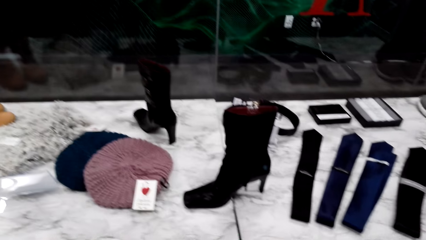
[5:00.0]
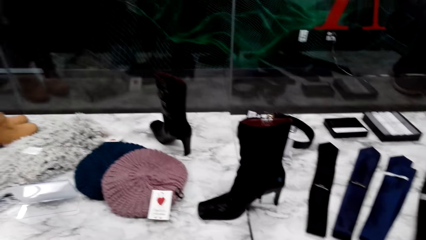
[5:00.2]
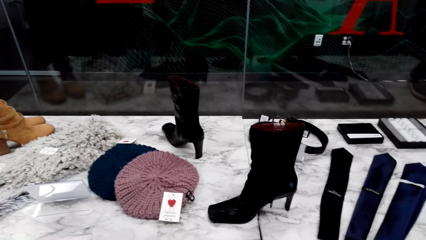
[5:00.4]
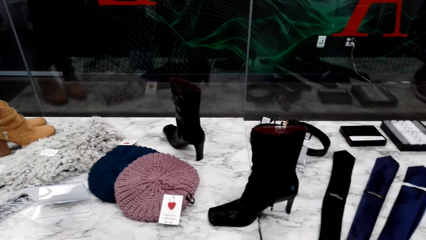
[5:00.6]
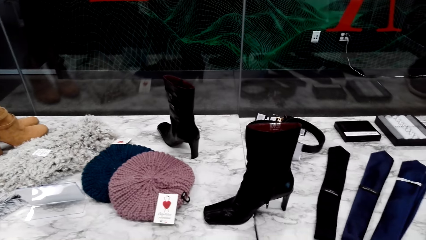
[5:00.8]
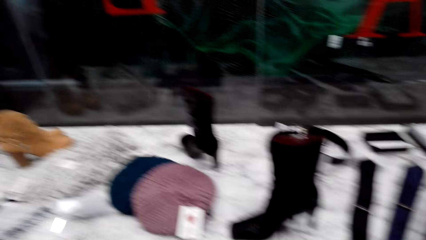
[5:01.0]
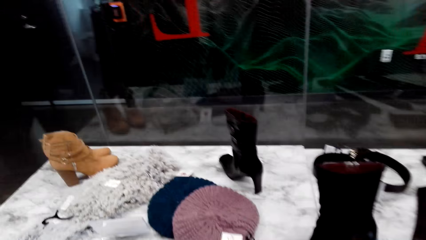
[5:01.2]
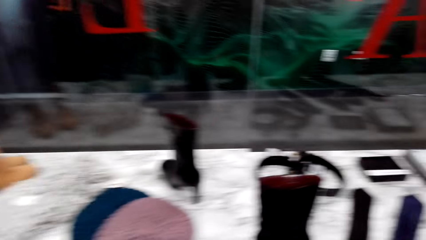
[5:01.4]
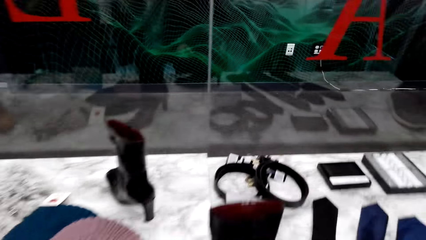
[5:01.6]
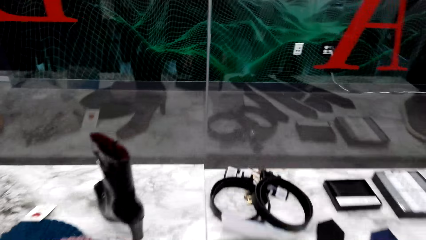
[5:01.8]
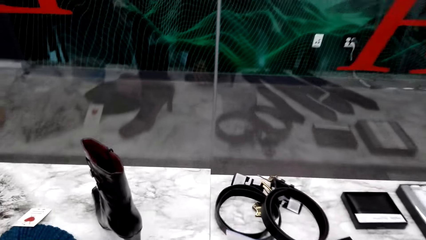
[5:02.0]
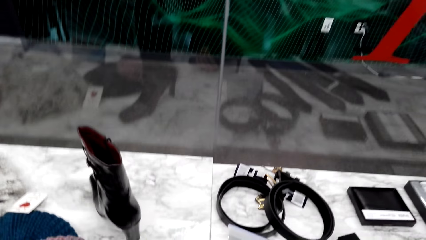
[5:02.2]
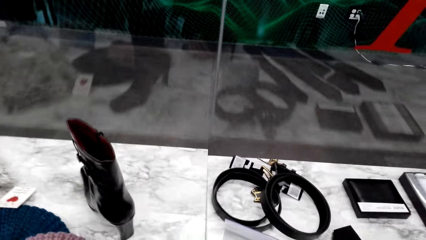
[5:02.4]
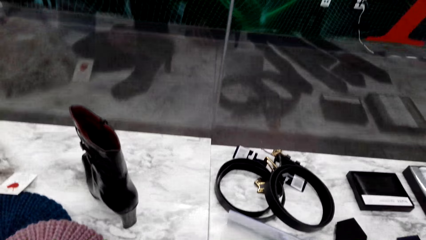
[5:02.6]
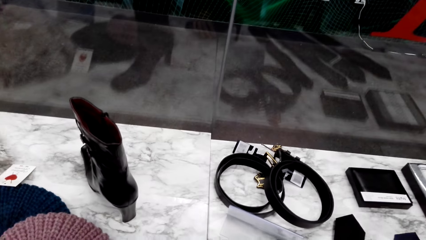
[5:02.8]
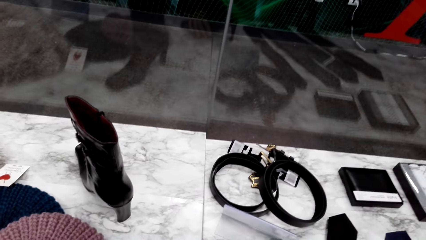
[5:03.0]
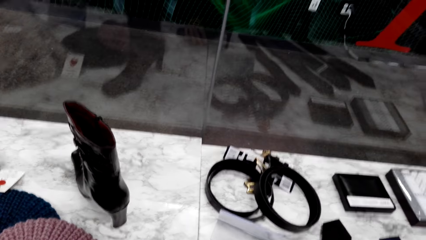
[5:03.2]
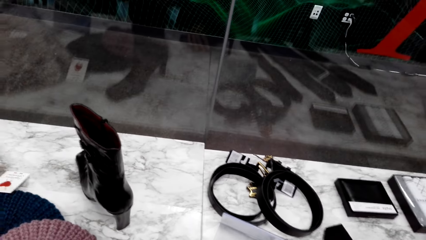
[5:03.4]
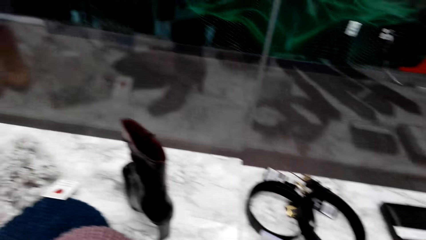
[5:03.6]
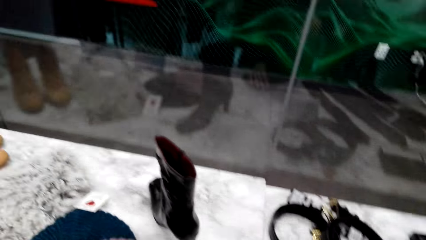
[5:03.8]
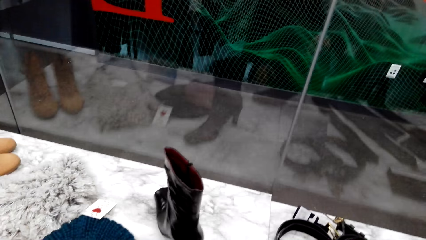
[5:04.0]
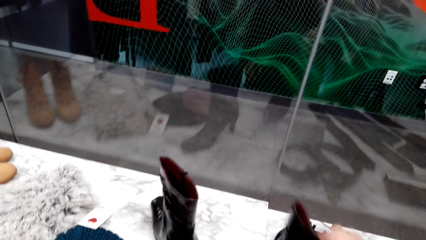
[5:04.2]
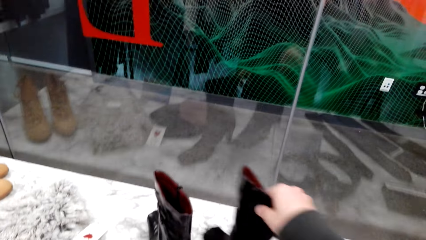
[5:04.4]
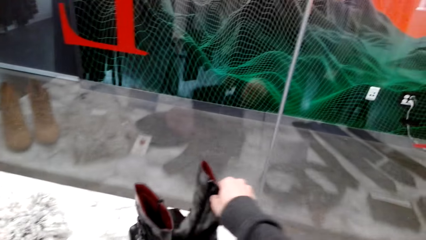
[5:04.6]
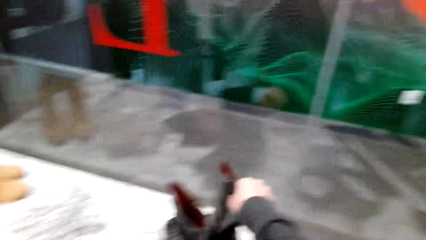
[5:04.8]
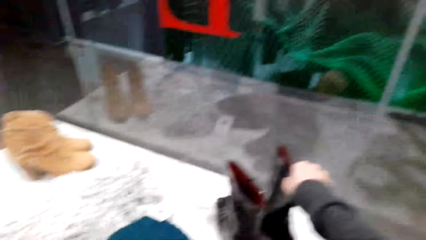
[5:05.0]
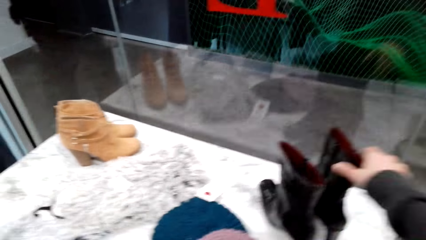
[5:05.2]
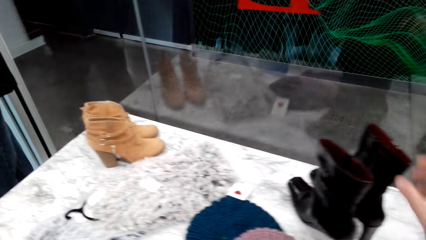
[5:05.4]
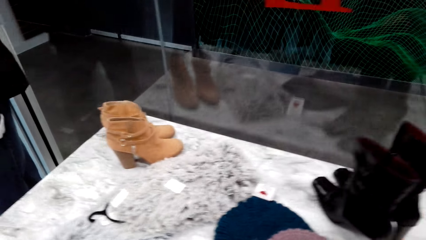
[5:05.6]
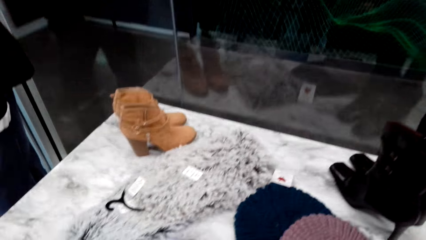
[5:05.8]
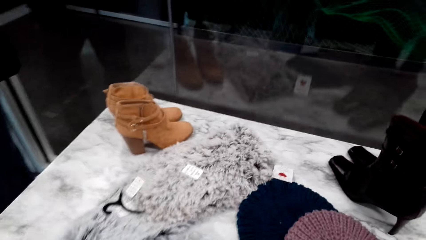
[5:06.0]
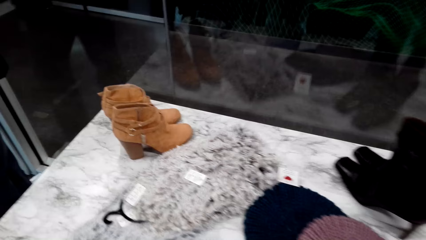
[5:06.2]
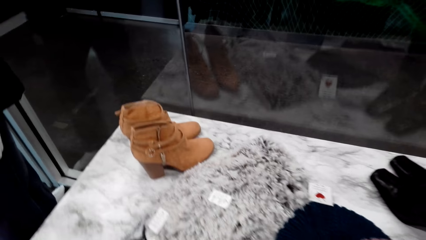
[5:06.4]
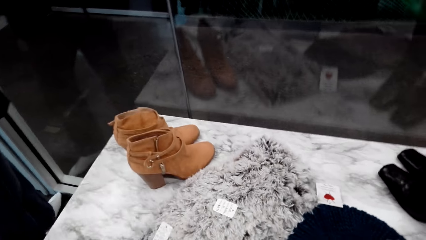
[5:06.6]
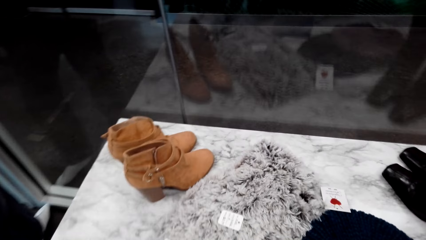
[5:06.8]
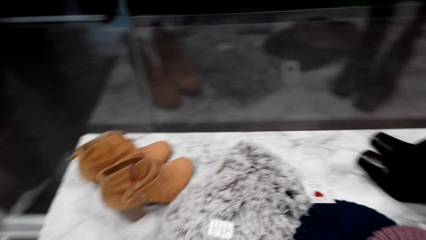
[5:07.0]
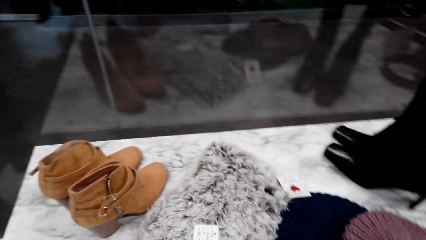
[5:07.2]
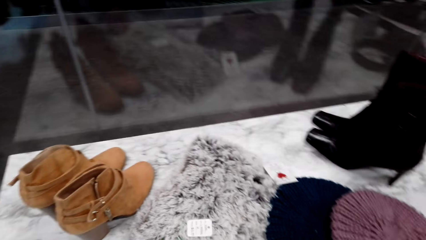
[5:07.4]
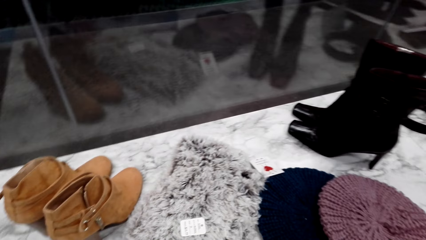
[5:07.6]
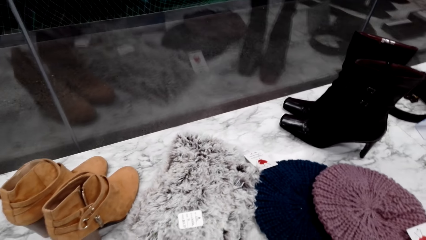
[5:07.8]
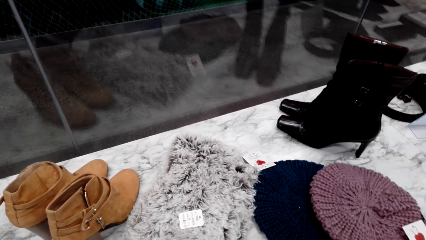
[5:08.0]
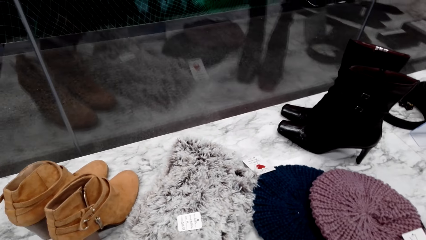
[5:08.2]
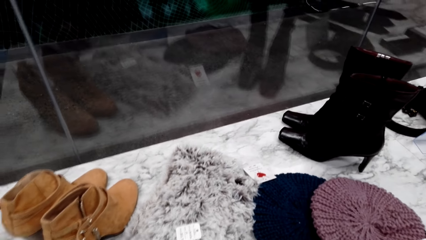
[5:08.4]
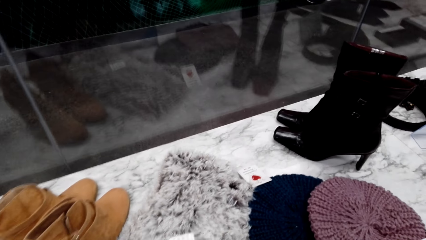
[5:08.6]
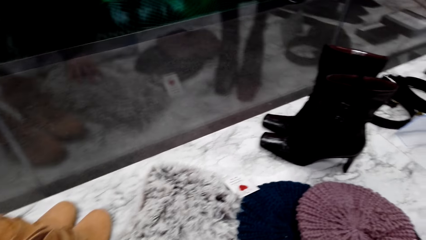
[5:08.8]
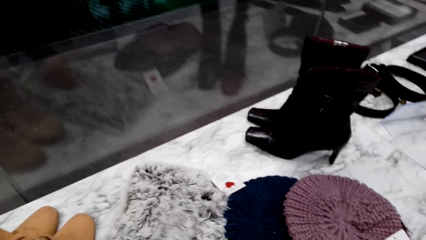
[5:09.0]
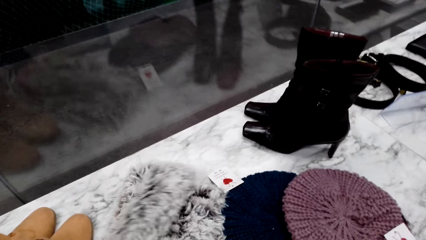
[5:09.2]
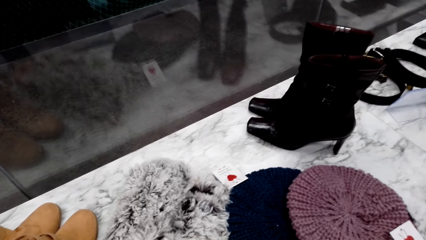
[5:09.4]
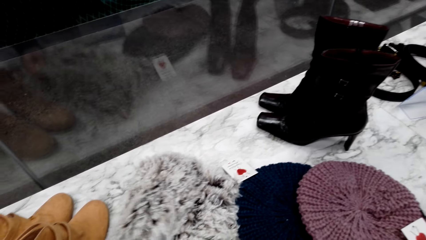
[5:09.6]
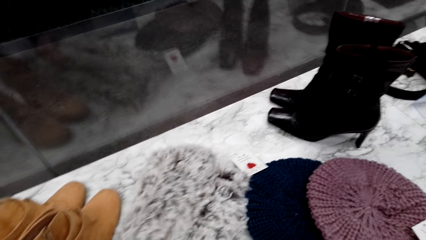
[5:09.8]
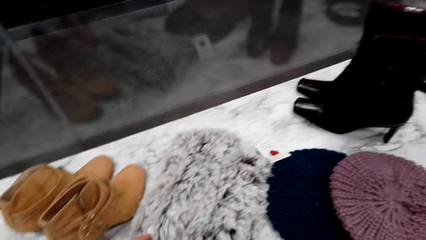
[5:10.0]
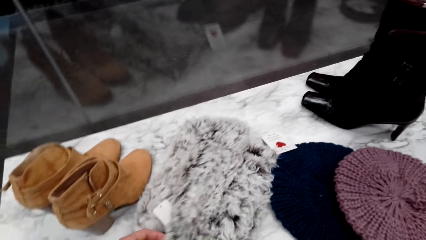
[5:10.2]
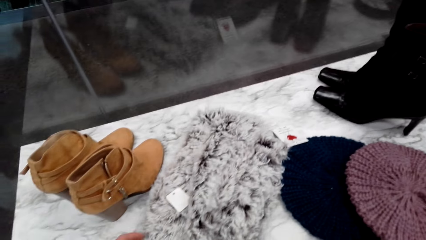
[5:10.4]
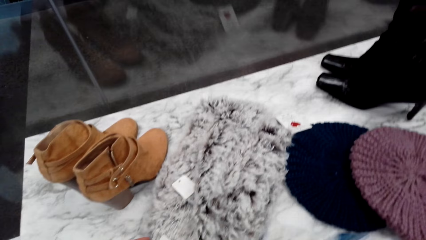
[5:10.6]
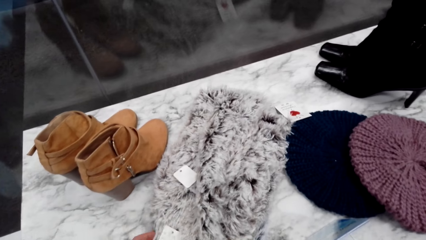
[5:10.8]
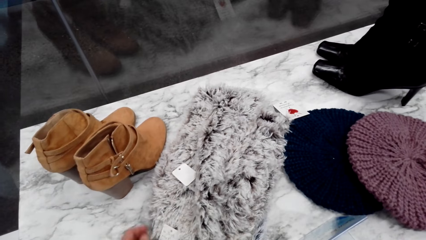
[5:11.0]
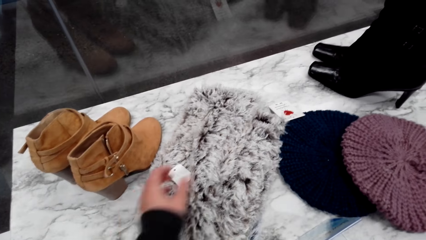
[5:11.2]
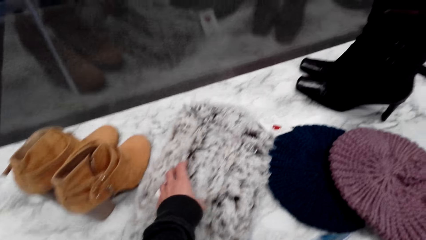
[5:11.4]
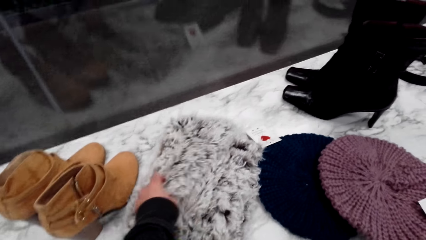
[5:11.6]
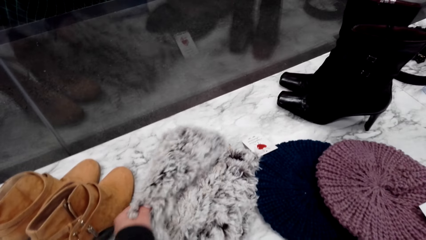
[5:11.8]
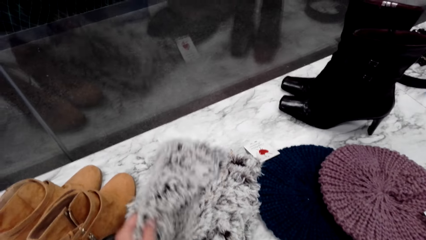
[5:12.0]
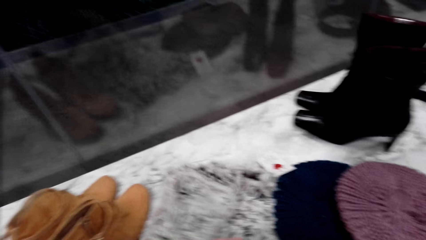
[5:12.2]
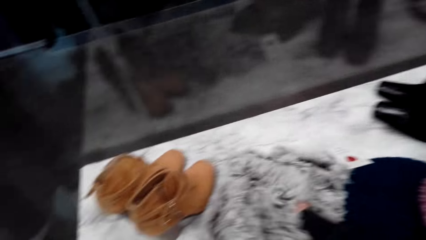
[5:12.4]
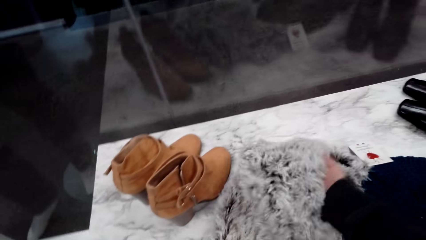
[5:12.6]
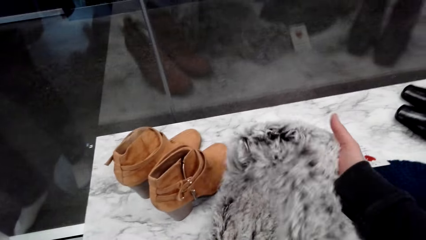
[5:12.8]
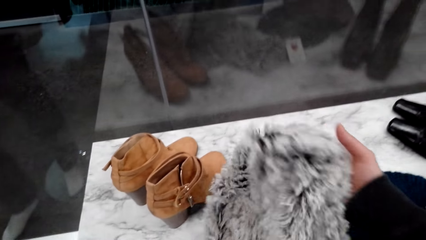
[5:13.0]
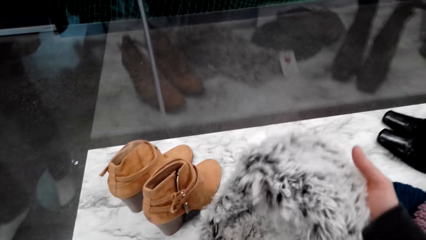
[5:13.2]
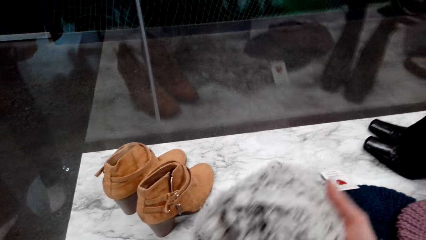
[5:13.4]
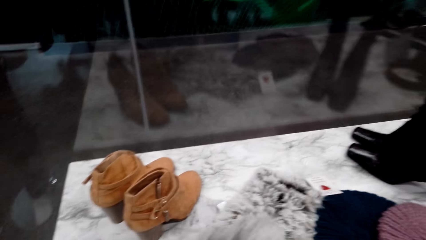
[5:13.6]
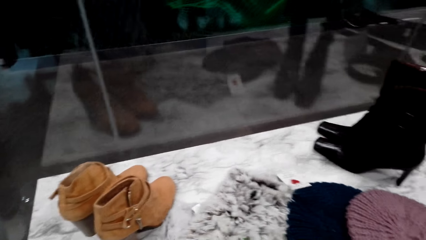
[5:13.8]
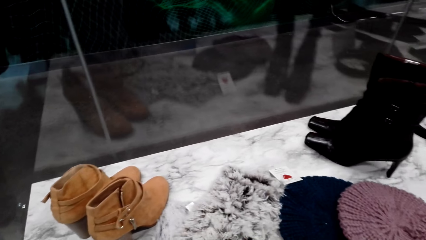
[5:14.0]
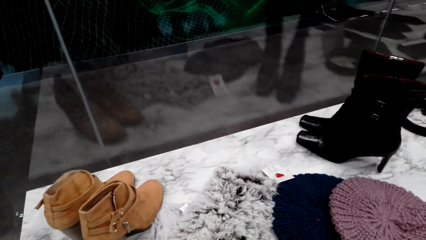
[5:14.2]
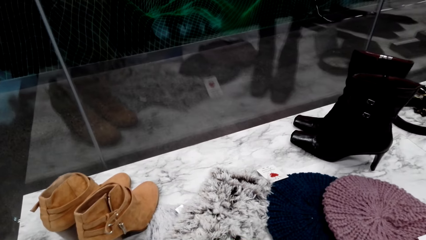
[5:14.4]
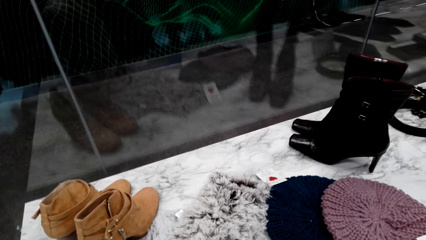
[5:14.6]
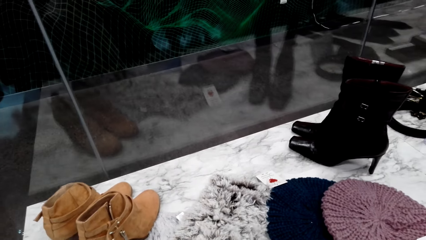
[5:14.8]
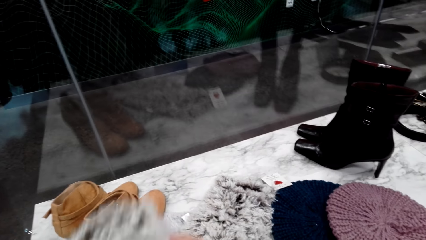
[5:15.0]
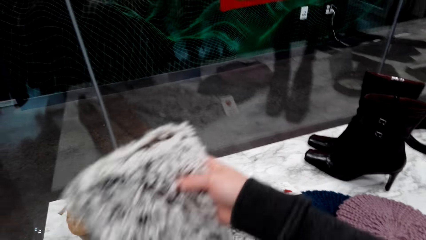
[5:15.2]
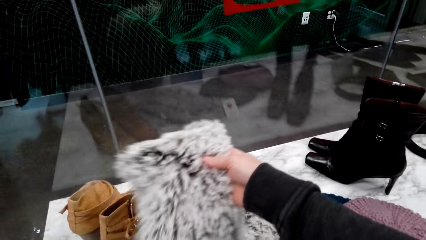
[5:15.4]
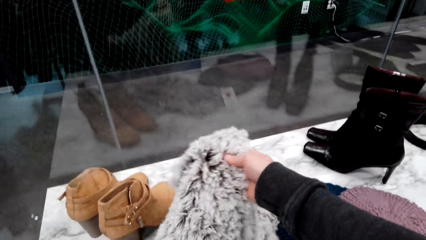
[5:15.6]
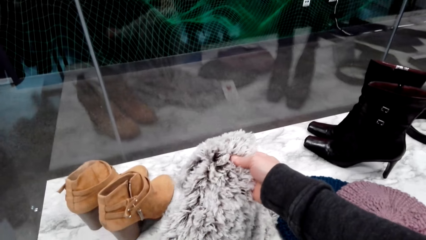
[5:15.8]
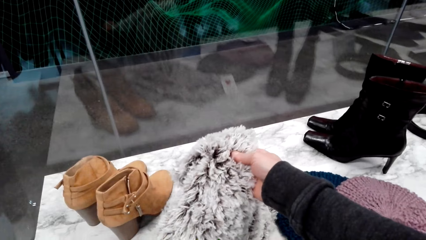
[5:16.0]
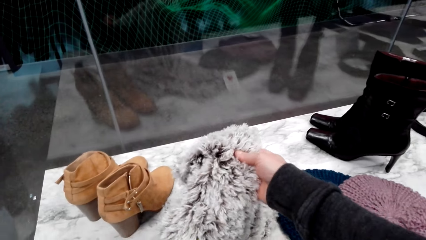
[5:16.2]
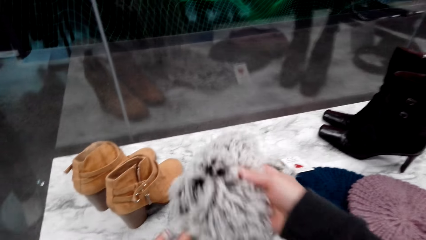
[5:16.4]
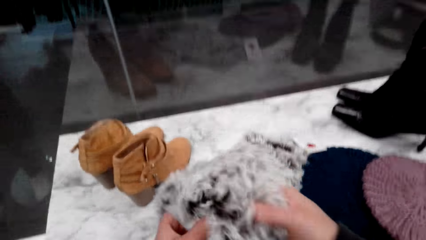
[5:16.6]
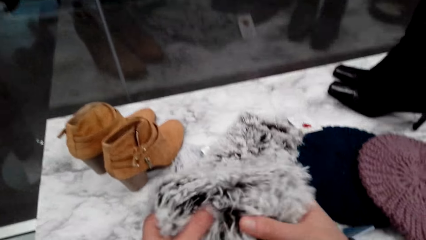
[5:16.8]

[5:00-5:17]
The camera wearer puts the boot on the table. They put the boot down. They walk around. They check out the fur scarf. They hold the scarf. They pick up the scarf.
